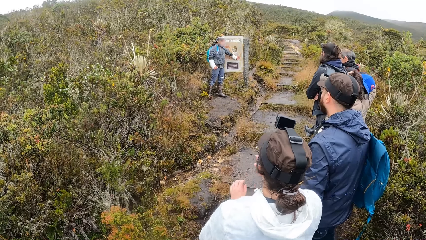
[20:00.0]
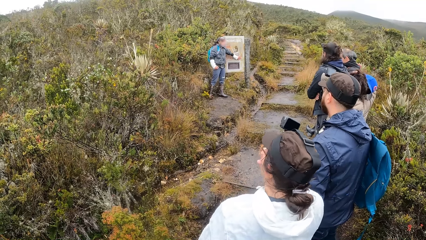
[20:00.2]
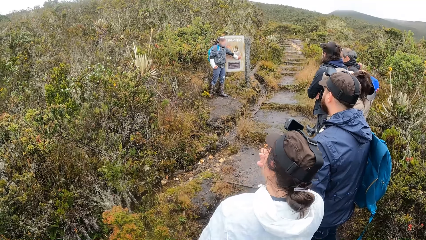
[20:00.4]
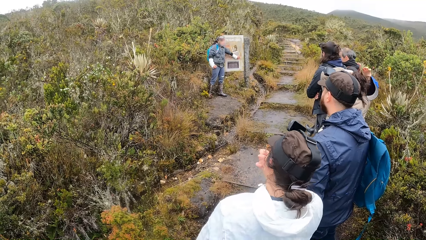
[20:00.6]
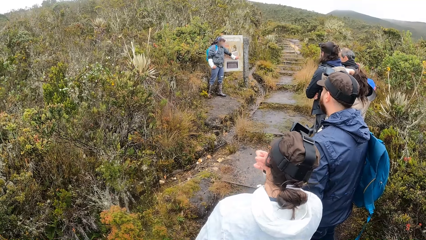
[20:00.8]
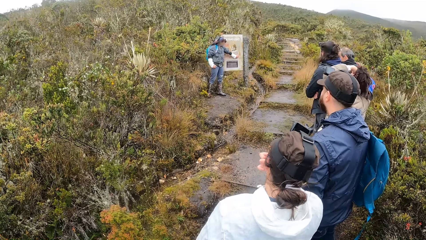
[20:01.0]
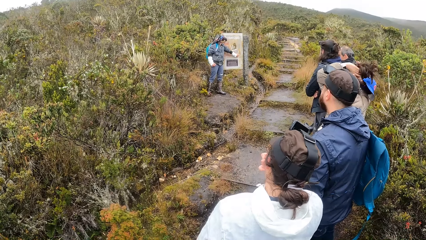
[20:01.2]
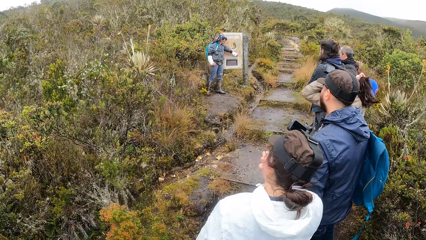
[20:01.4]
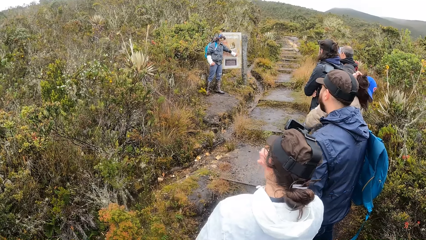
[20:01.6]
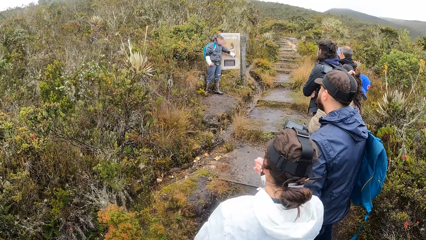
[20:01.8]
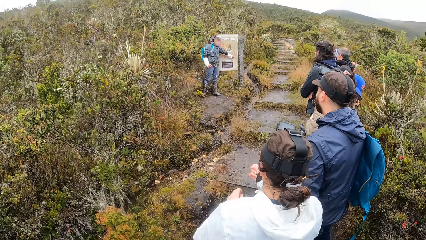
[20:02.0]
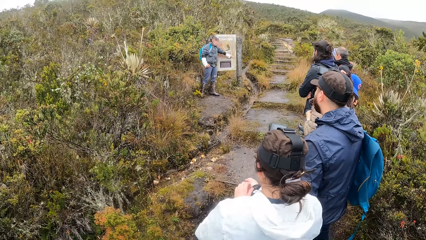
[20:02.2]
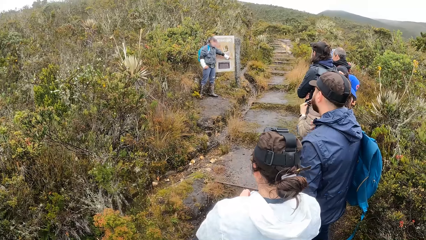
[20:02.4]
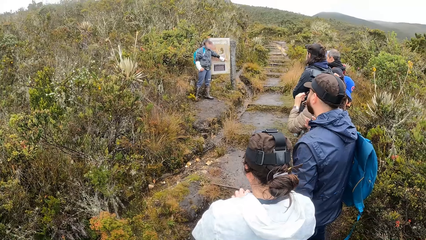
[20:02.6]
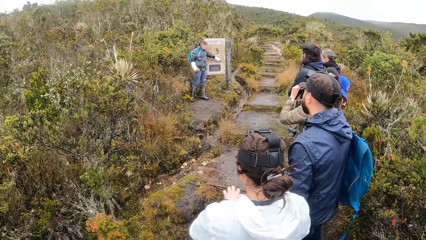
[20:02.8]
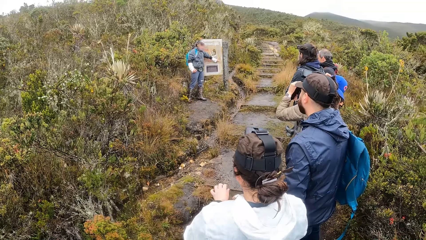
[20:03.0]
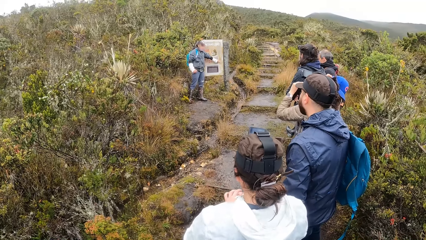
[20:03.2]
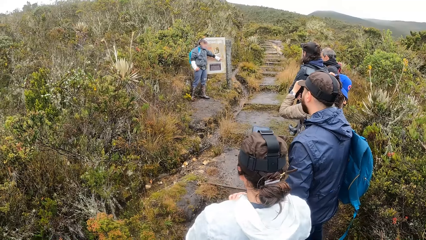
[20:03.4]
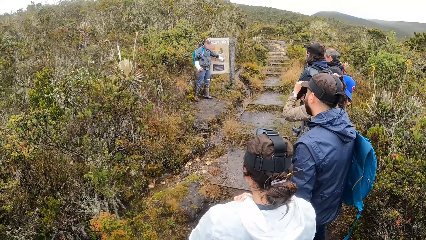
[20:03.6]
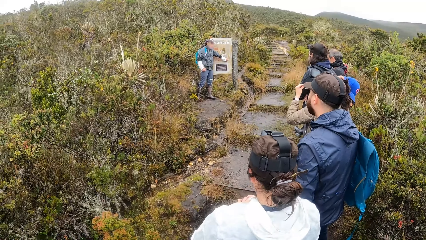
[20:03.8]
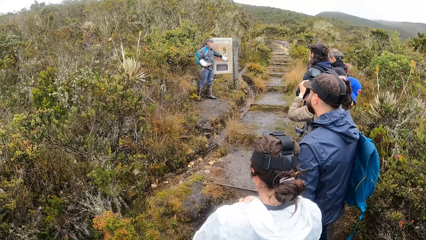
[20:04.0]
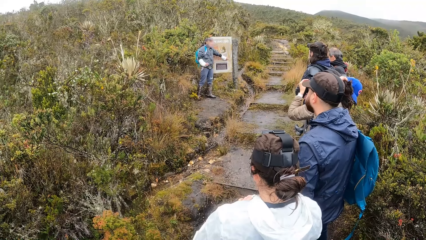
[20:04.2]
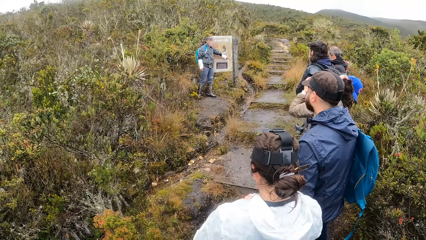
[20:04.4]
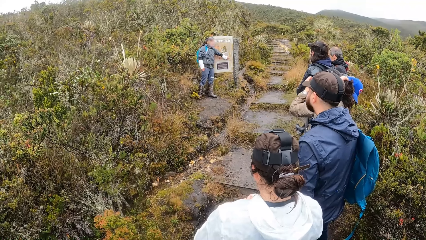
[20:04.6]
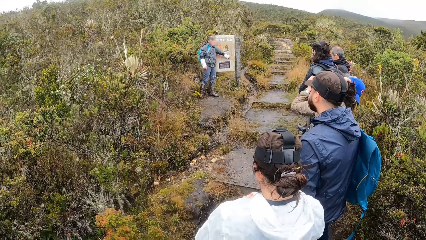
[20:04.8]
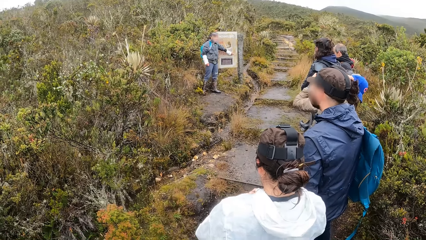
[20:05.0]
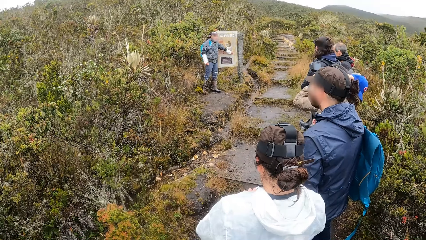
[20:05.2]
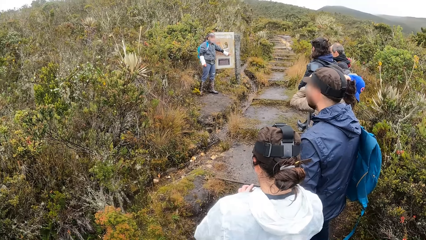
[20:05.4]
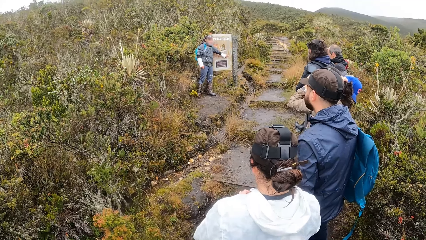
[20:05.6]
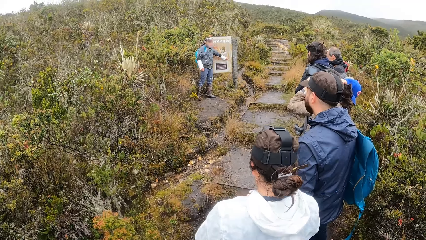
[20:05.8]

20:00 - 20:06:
A woman touches her face with her right hand.

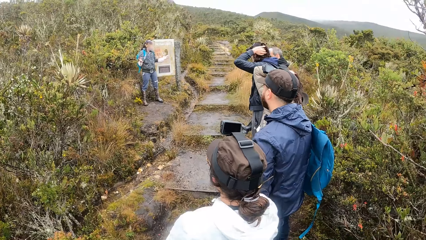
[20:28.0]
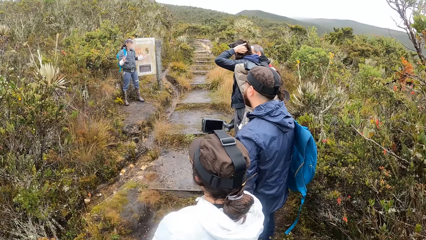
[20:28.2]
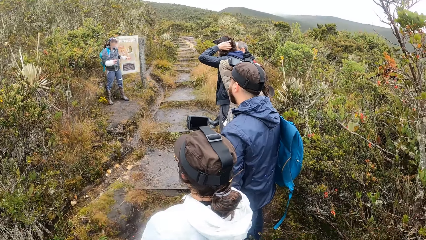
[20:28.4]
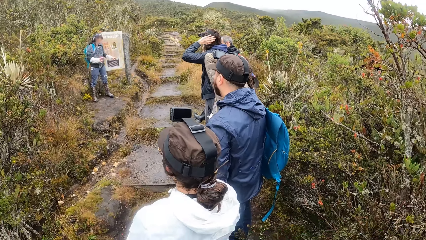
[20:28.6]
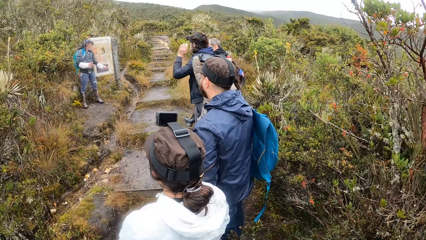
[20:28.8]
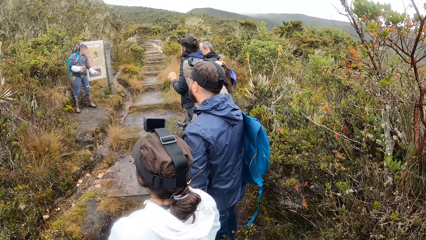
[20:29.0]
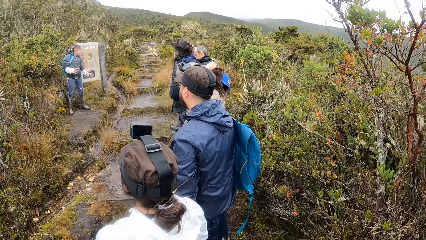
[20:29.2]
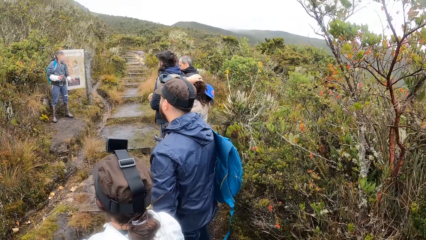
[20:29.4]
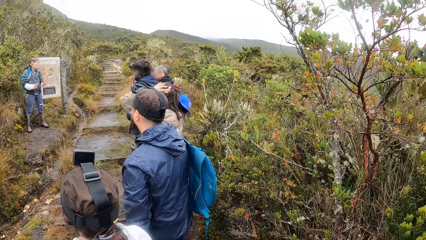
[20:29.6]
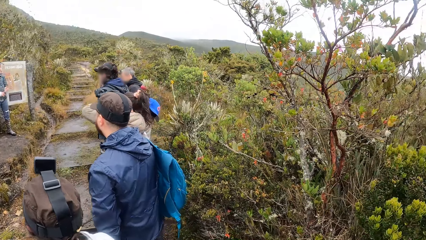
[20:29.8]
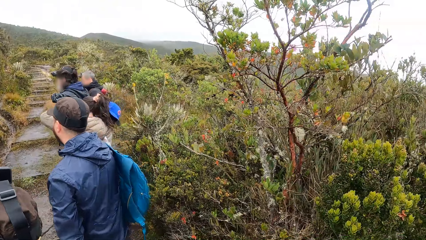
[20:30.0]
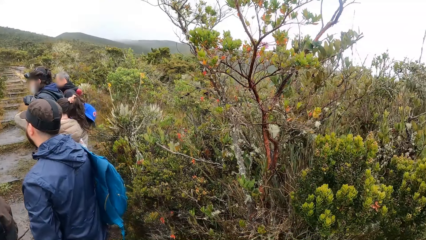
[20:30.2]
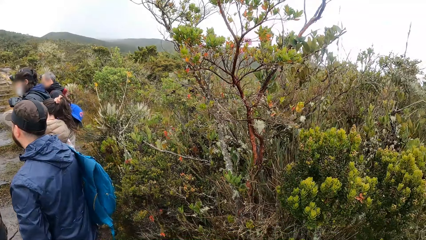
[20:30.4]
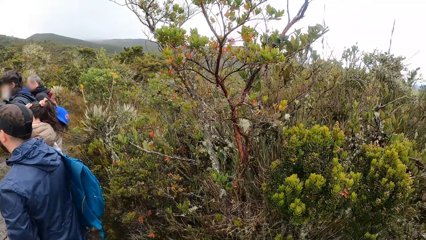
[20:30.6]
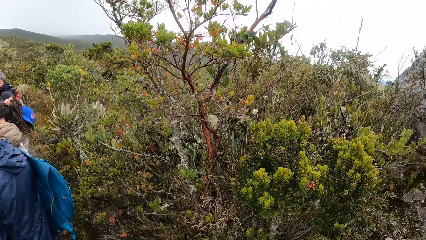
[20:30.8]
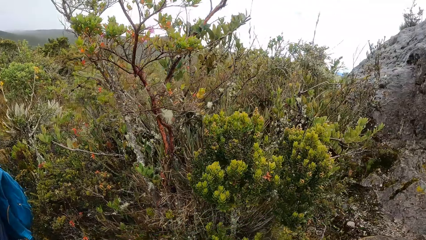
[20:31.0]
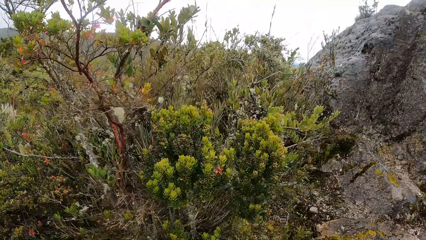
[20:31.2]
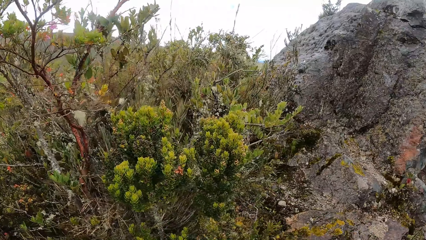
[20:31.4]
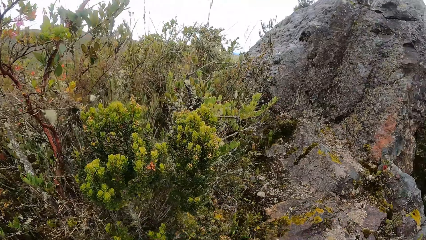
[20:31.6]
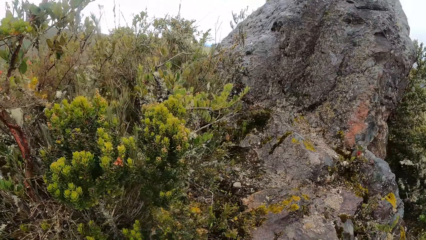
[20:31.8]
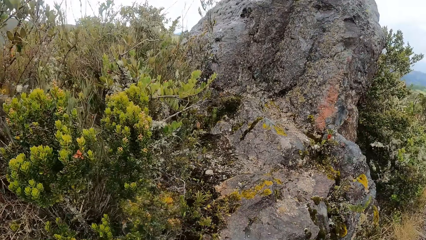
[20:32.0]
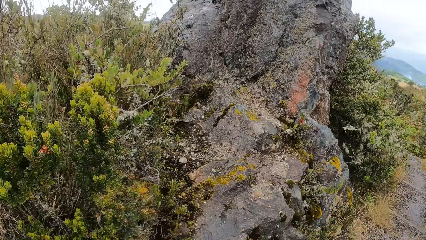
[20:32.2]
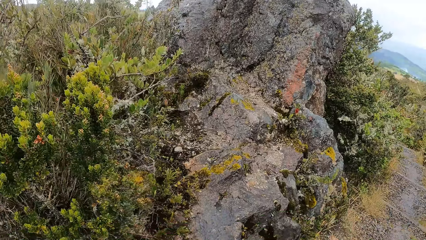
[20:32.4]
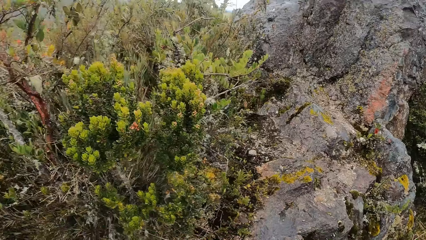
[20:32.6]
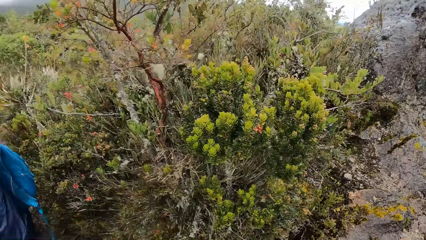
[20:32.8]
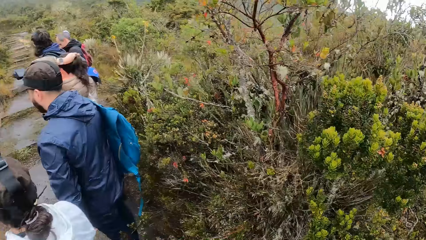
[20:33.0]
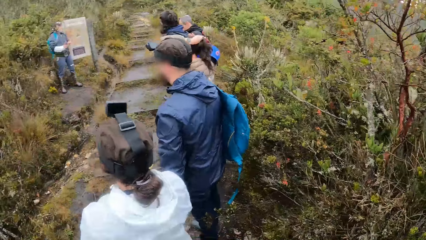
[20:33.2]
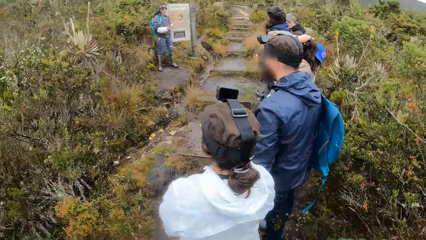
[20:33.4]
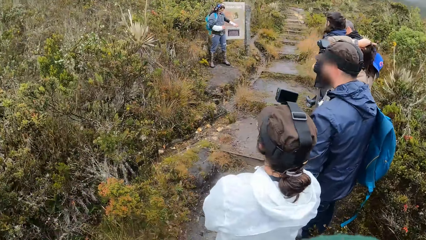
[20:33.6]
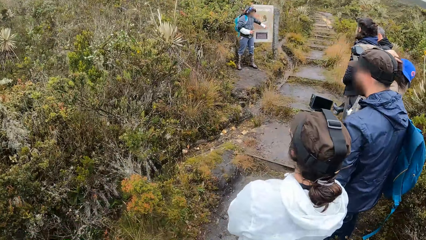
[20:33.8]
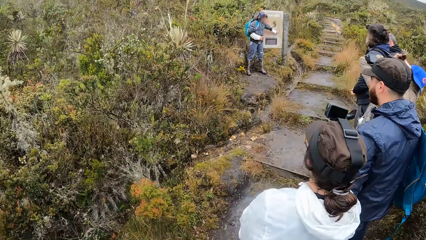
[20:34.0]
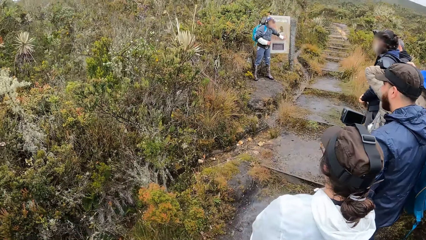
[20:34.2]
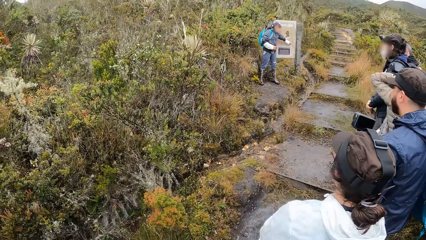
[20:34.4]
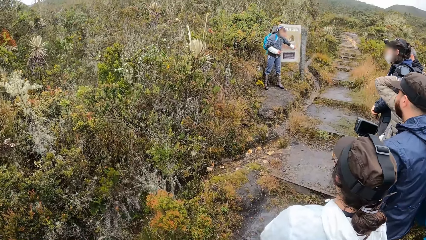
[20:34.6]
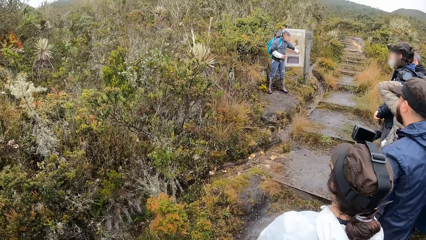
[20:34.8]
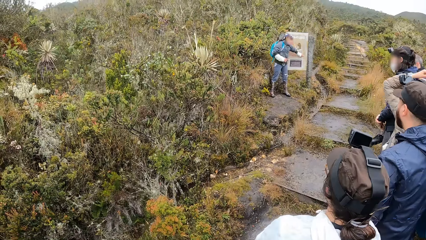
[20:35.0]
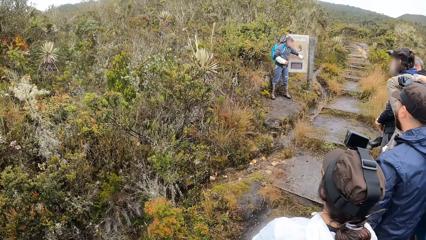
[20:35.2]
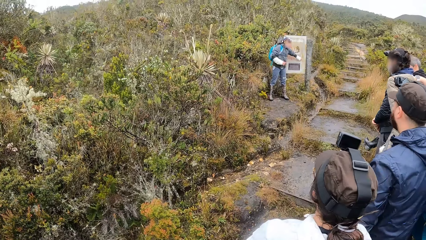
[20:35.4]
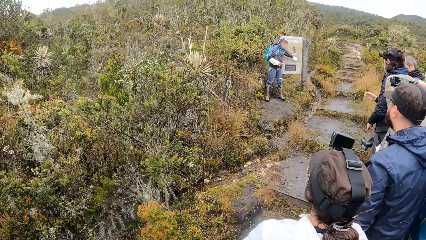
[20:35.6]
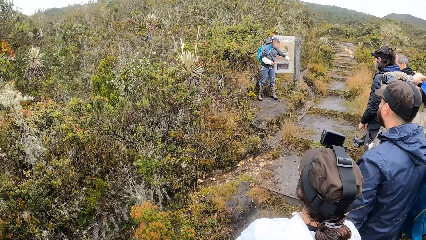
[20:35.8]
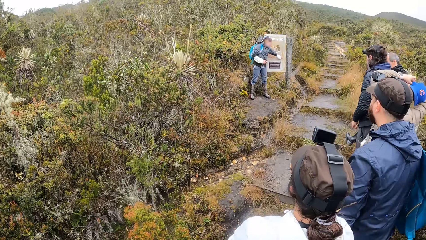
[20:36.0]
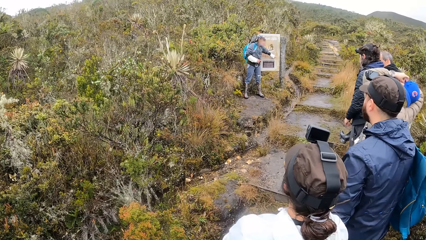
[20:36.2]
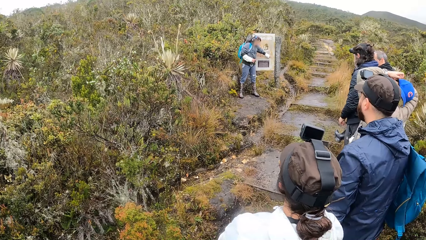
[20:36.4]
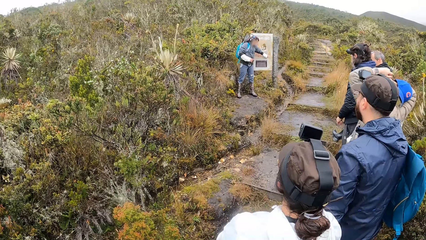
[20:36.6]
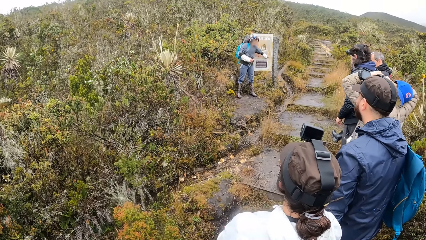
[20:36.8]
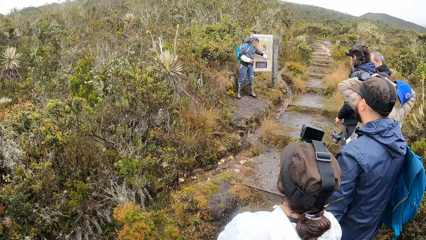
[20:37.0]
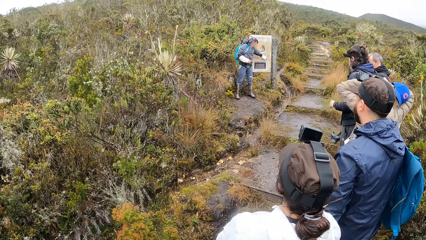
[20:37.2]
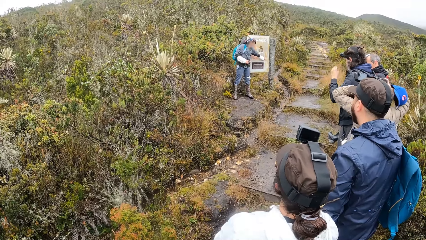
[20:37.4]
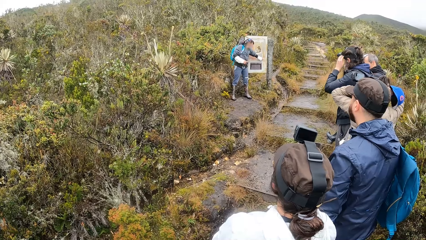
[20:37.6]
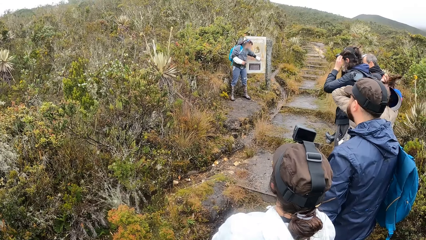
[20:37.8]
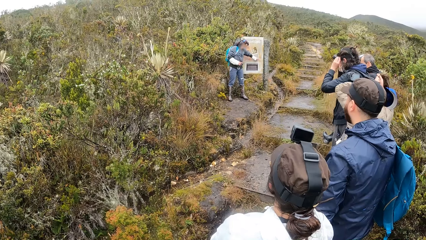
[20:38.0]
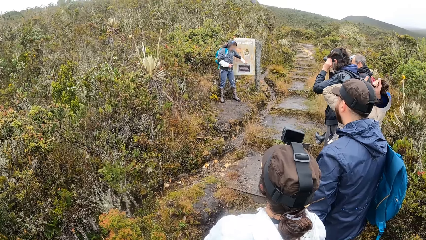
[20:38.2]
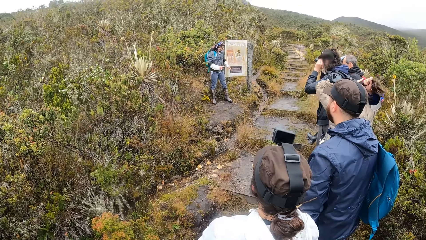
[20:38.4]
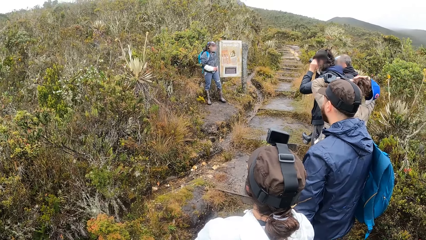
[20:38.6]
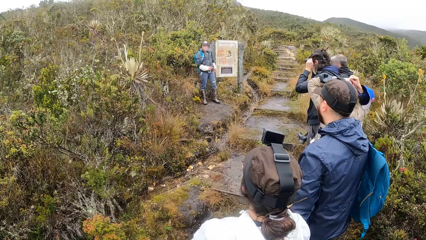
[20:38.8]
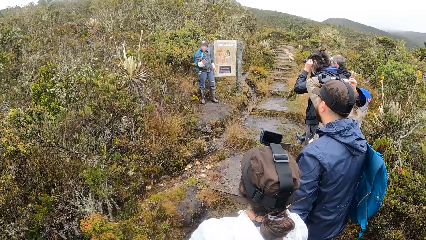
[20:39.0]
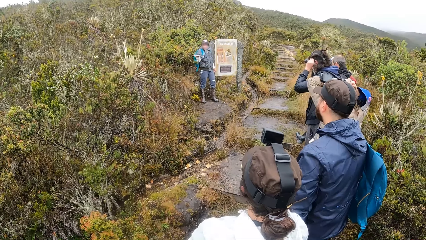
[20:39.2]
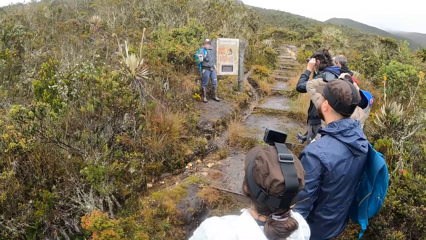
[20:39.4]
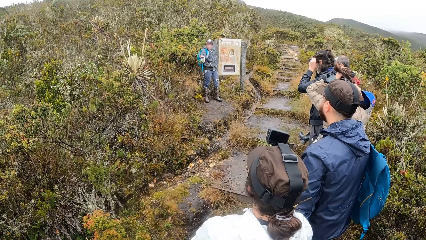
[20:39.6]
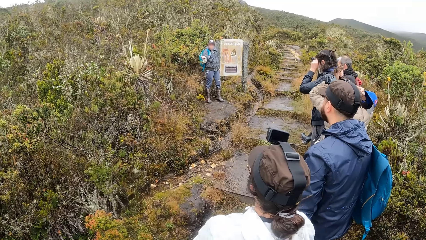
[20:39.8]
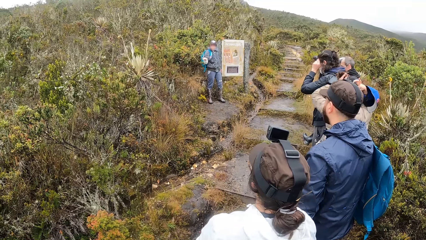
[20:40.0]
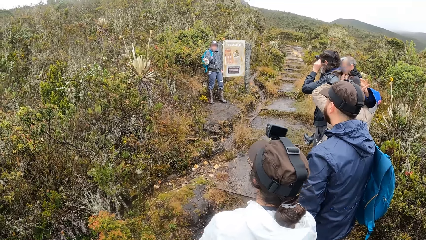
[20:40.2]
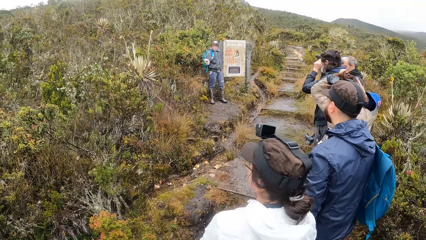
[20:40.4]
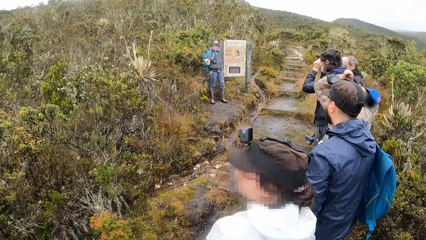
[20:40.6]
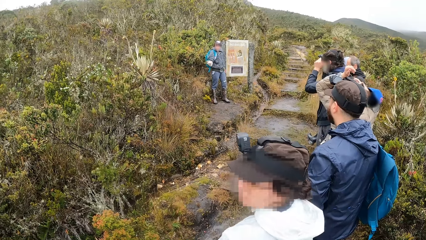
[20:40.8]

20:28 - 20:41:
The camera wearer looks at the right. They look forward. They stare at a person ahead.
